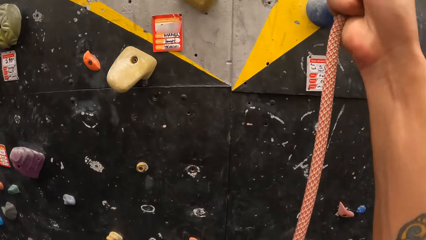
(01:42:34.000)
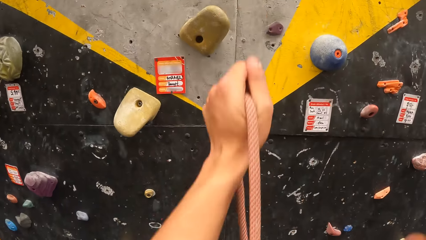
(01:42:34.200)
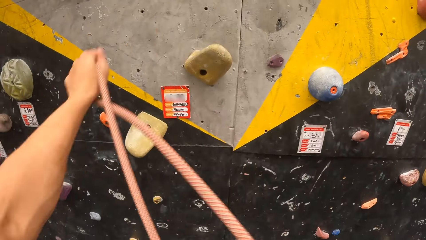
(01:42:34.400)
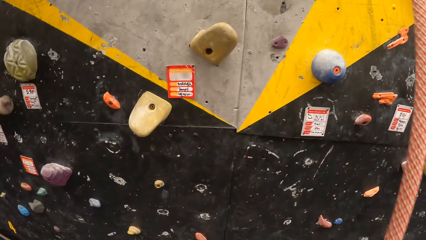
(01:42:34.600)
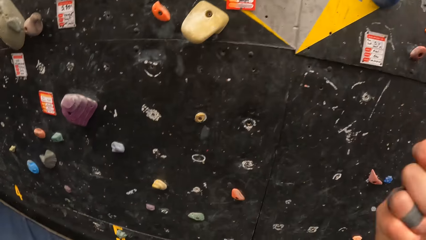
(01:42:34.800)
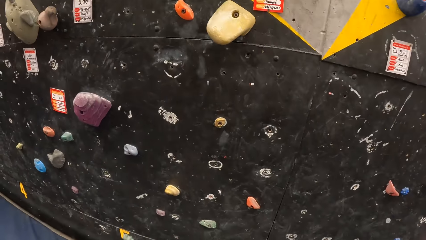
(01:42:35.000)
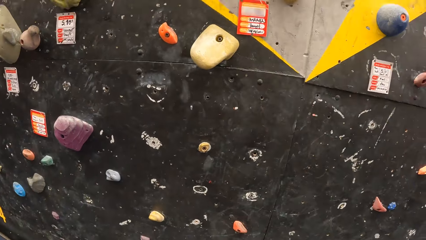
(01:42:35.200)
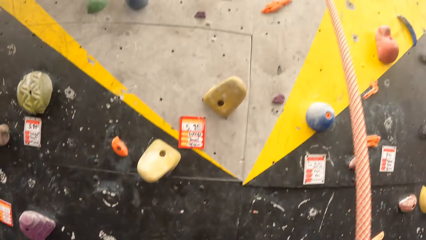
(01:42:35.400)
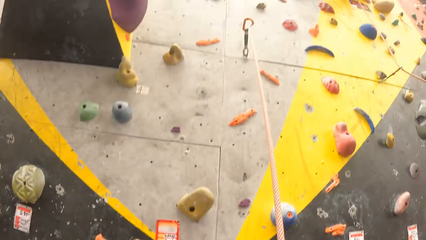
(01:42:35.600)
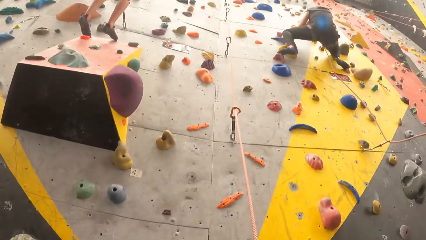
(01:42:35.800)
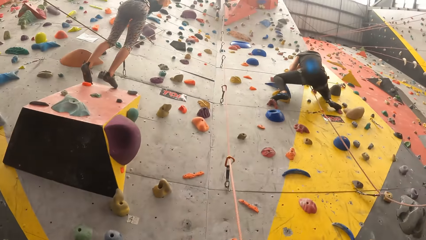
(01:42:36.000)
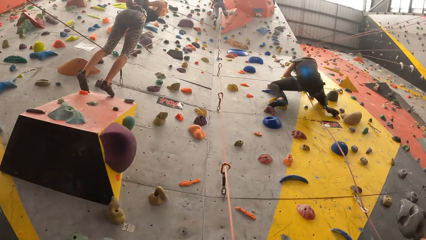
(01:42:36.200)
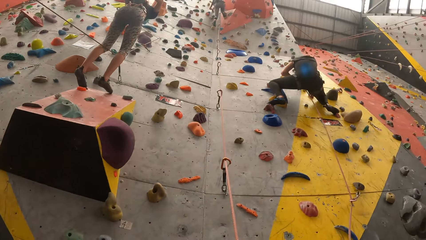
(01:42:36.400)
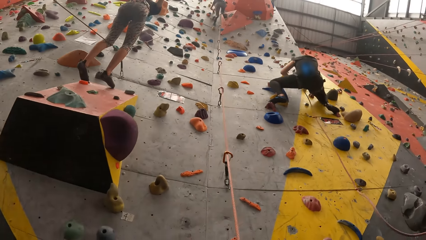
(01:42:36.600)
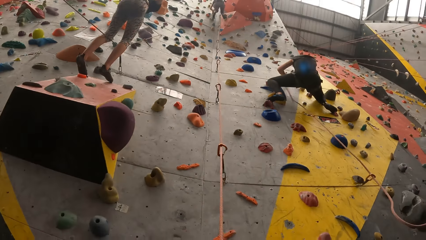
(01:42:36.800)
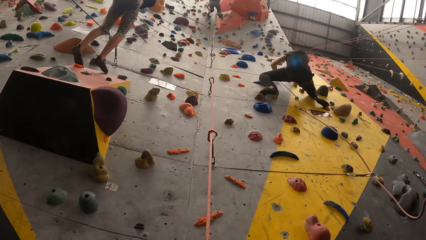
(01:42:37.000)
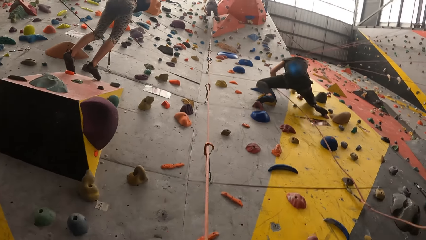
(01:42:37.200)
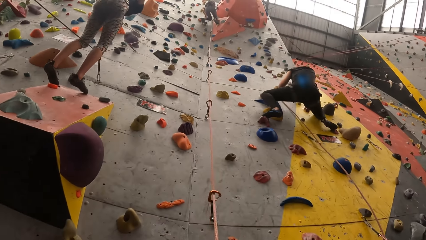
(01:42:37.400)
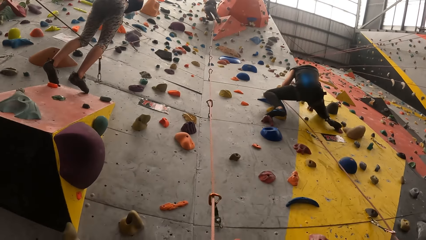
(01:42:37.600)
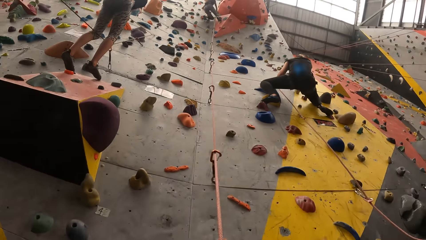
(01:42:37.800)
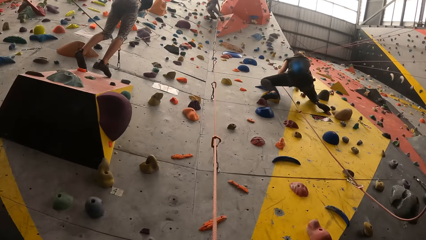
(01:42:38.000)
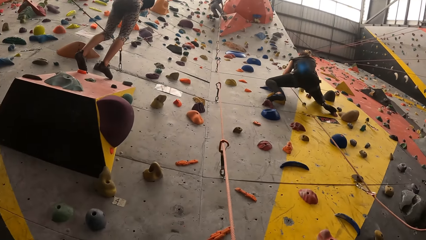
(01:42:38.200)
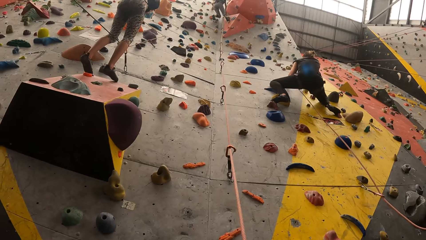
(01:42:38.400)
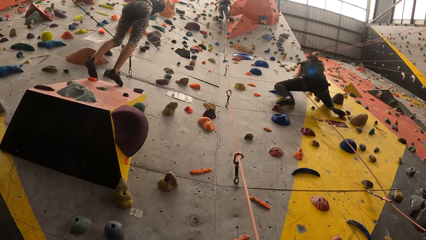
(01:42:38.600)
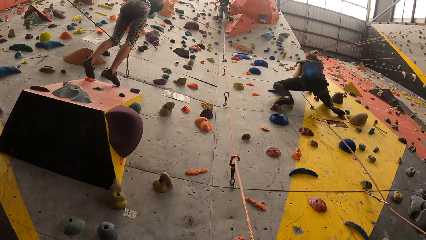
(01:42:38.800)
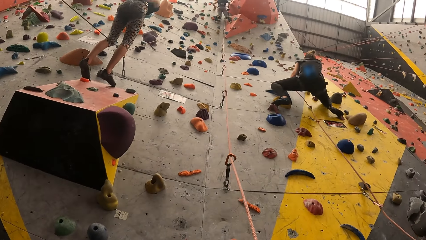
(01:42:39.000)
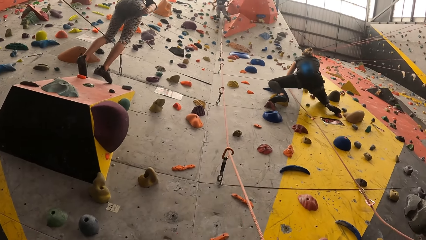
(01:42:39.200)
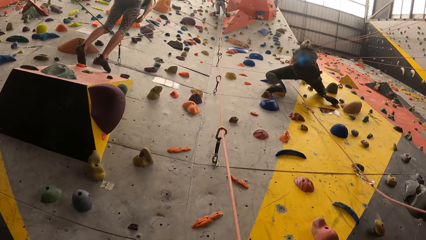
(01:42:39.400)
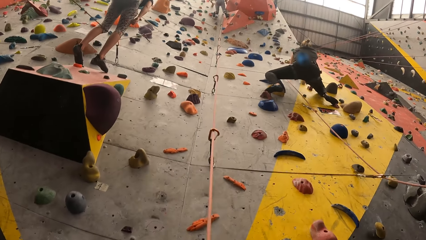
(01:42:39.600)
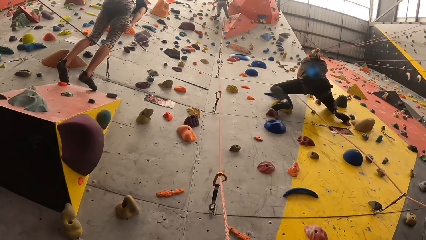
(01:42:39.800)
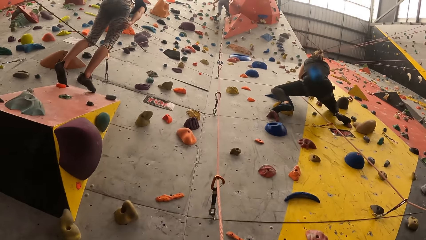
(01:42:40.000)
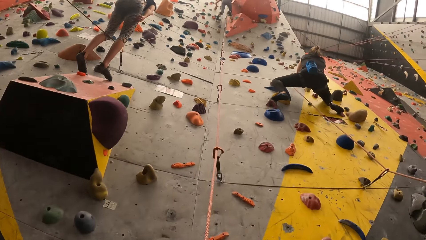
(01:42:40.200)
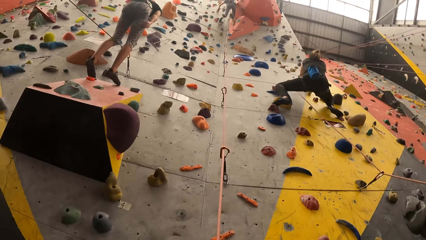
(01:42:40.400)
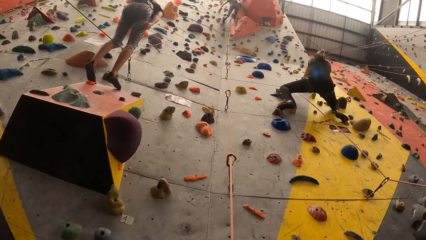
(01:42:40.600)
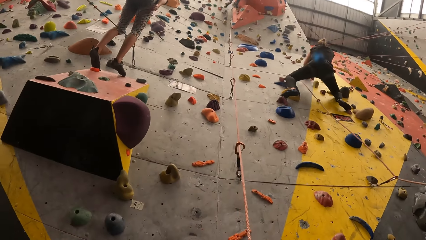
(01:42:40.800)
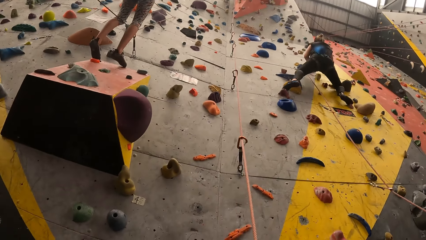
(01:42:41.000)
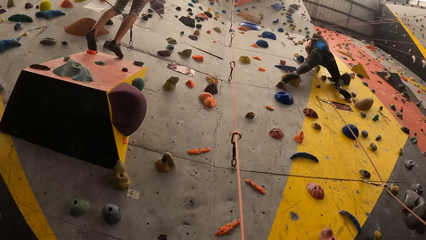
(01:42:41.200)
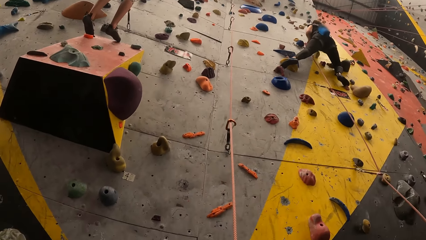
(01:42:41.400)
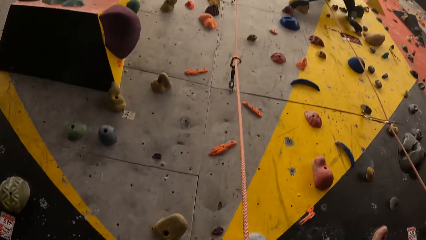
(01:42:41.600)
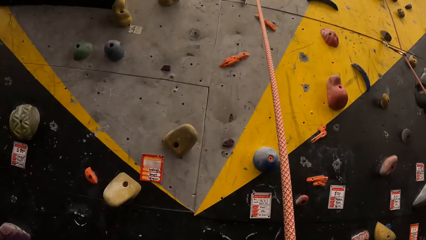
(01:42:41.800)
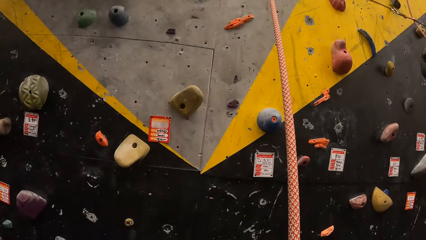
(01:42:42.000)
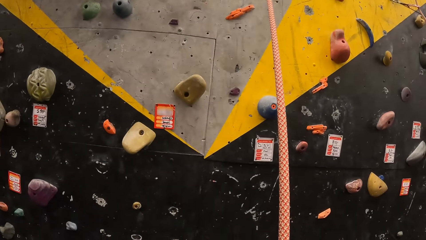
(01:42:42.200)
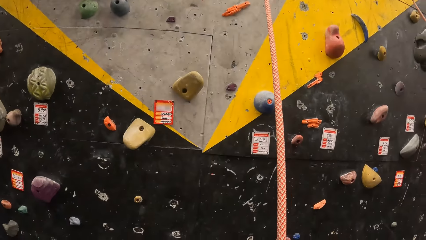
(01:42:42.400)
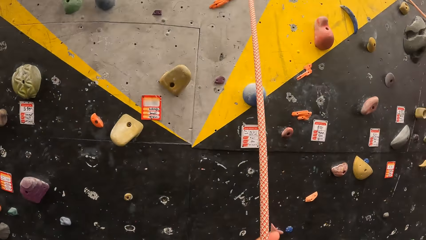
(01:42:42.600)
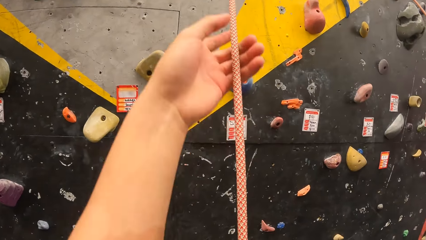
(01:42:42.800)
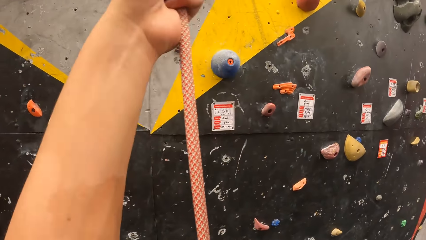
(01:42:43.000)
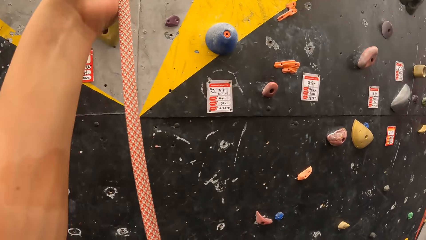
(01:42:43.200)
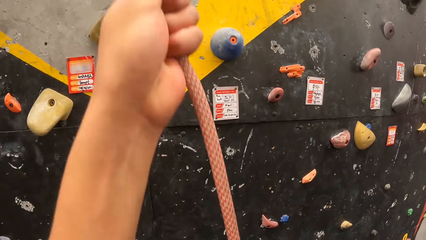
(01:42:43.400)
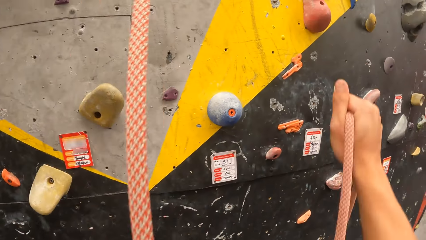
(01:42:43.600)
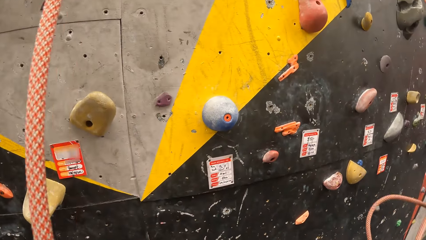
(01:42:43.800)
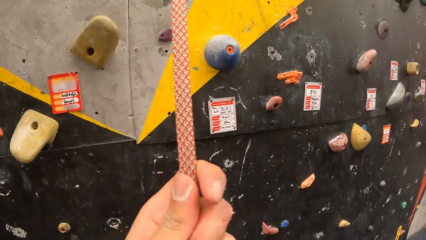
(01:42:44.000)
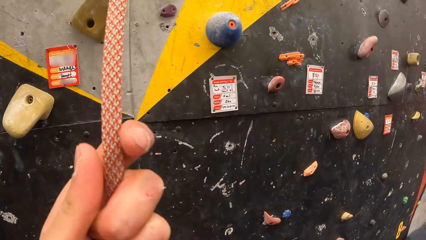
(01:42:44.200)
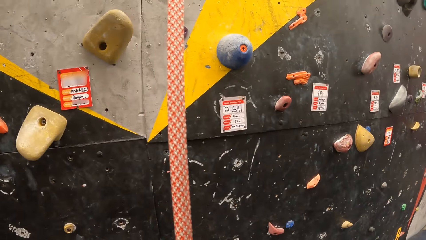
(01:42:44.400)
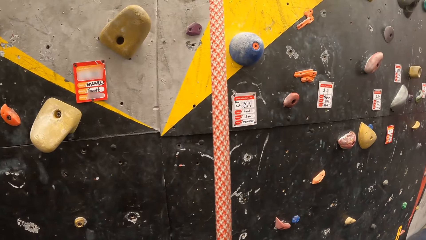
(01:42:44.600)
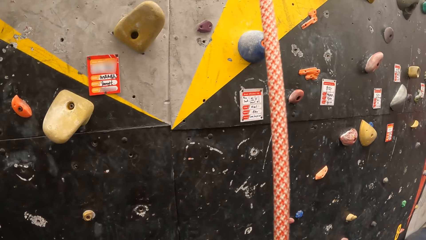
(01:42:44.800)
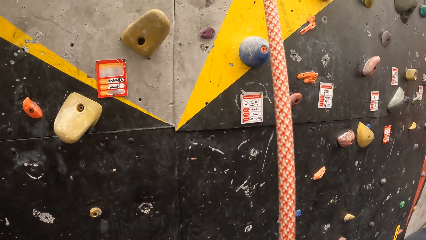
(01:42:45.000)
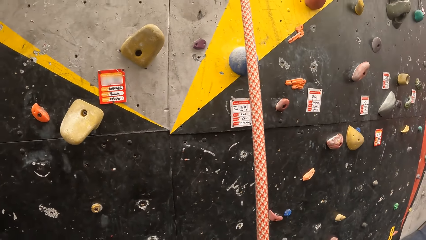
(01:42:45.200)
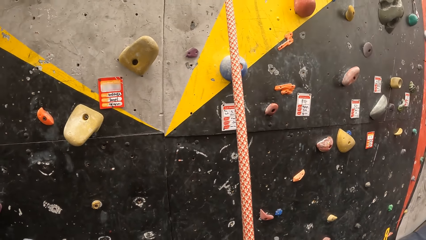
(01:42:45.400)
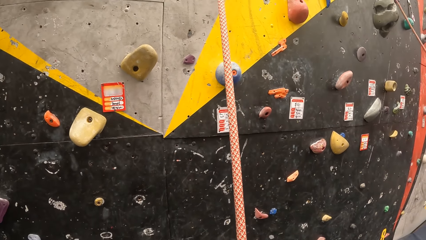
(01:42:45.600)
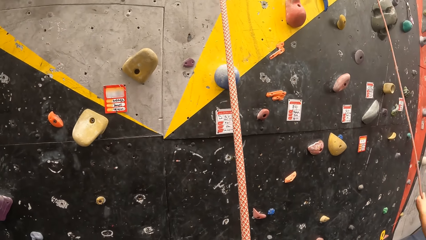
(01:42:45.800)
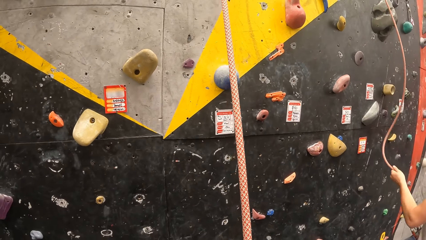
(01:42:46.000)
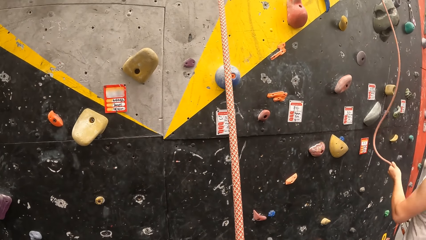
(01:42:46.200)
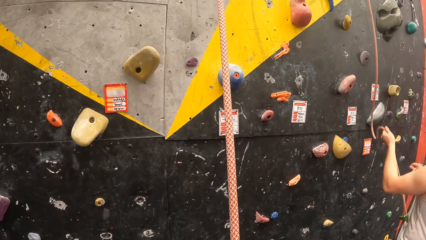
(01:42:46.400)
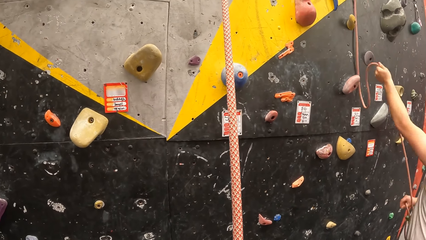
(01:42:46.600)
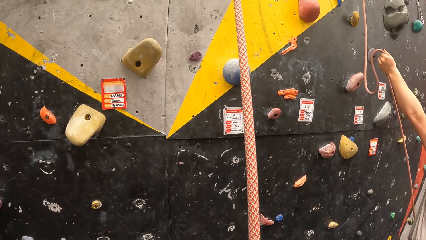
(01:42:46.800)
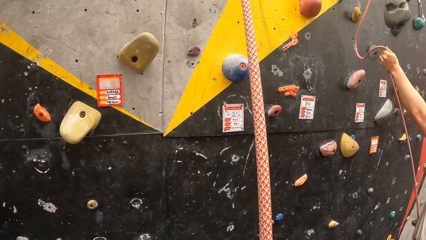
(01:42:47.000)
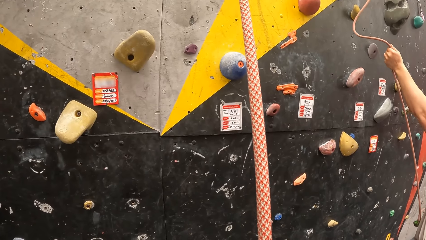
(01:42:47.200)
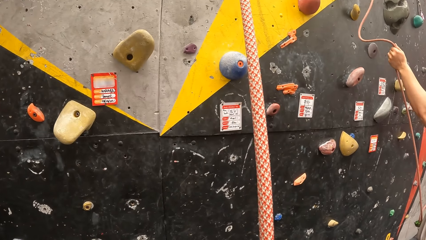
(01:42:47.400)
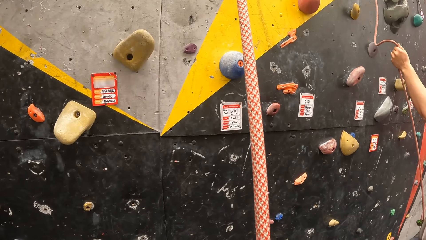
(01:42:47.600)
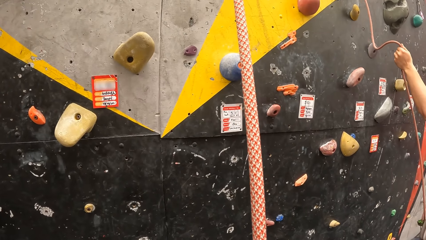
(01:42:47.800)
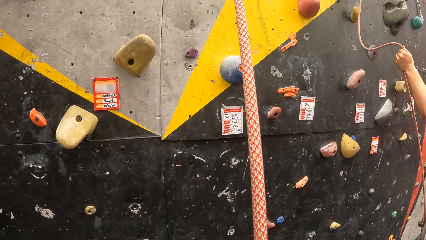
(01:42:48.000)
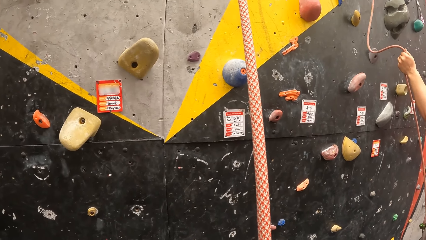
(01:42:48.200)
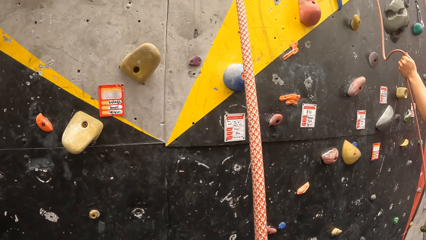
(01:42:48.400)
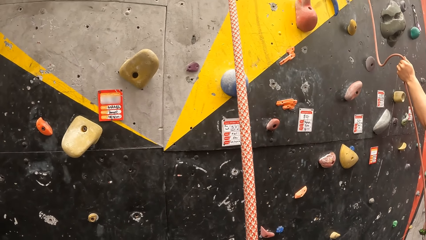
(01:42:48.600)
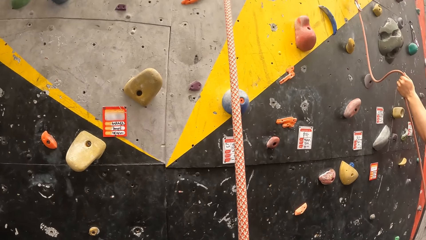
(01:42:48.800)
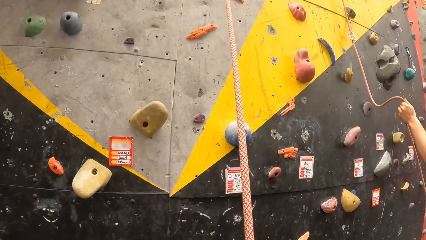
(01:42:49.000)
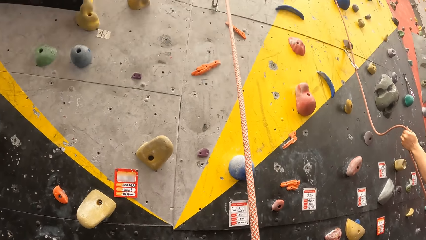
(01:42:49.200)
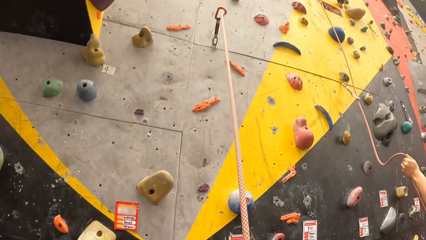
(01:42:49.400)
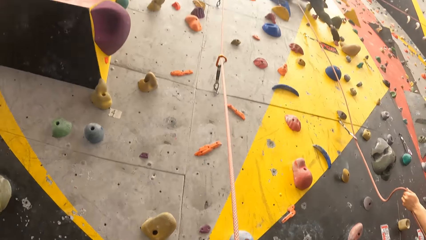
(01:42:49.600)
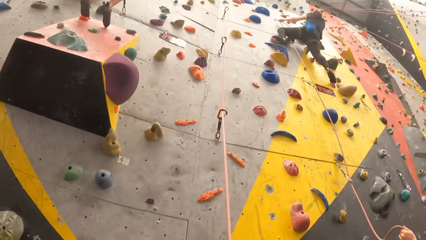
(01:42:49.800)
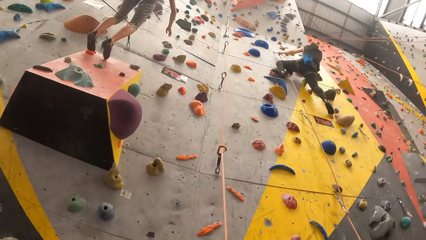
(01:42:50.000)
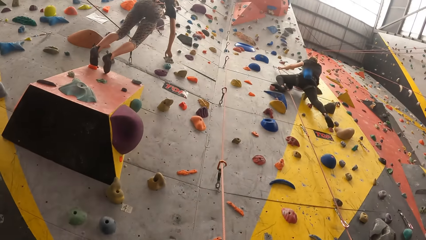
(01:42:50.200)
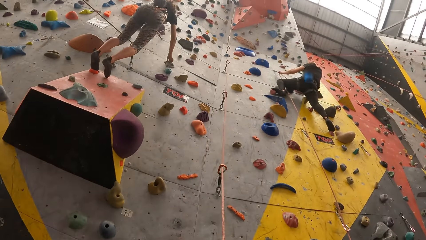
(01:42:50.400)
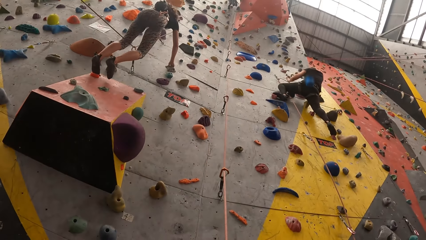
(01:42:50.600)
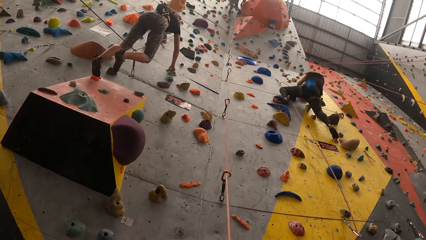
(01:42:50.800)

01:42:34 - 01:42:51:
The camera wearer pulls the climbing rope. They look up the bouldering wall. They look down the bouldering wall. They pull the climbing rope. They look up the bouldering wall.
